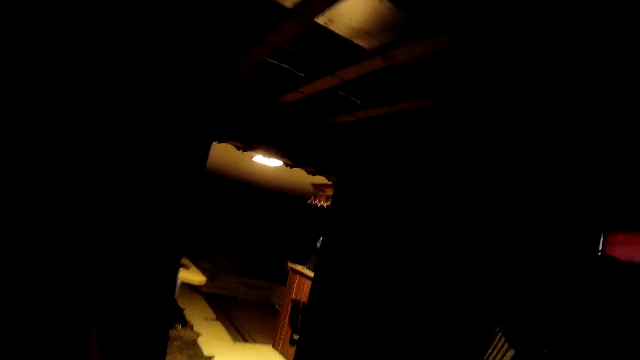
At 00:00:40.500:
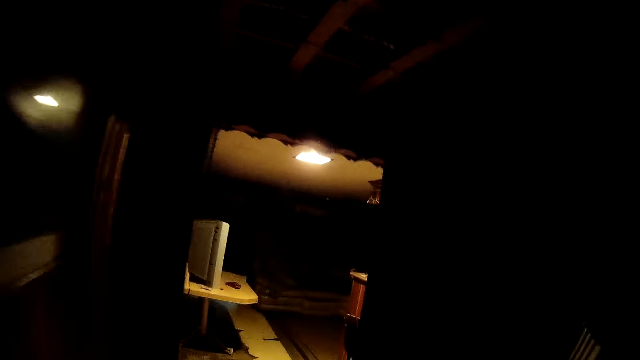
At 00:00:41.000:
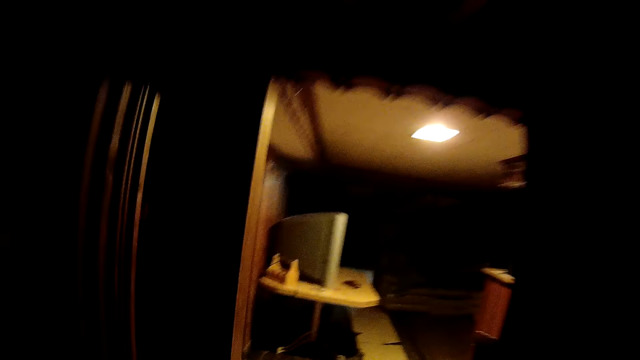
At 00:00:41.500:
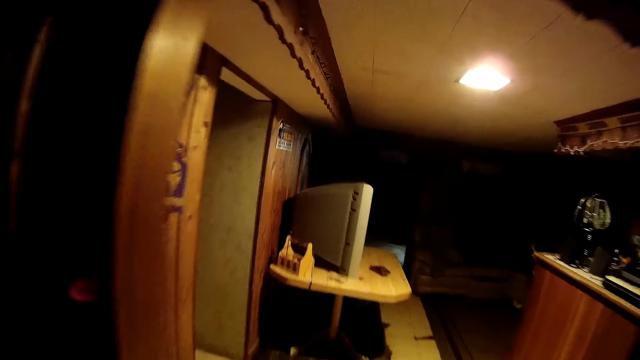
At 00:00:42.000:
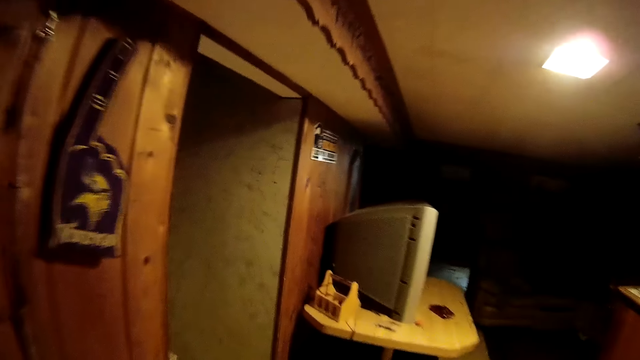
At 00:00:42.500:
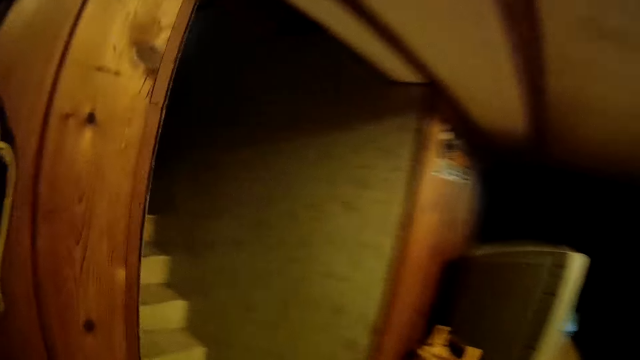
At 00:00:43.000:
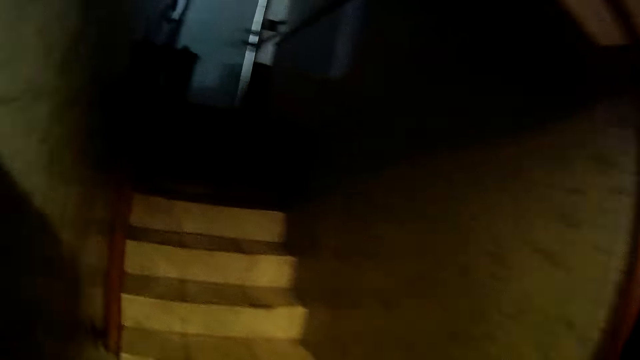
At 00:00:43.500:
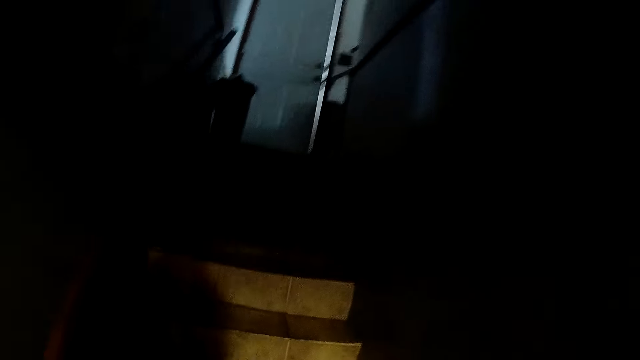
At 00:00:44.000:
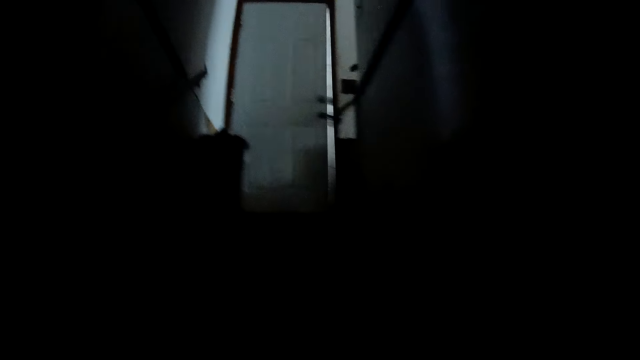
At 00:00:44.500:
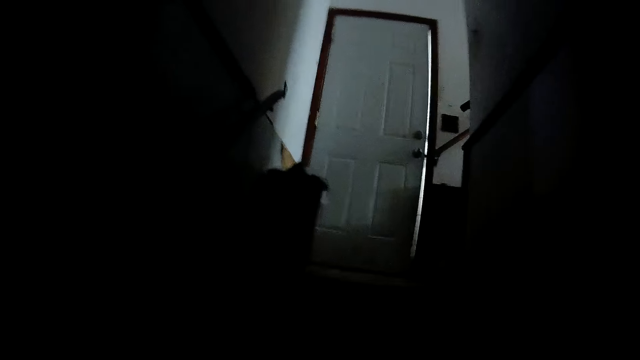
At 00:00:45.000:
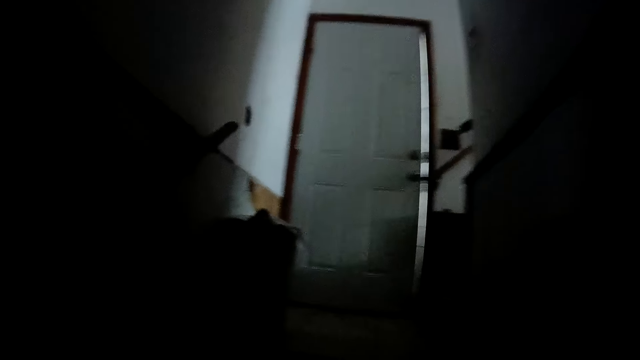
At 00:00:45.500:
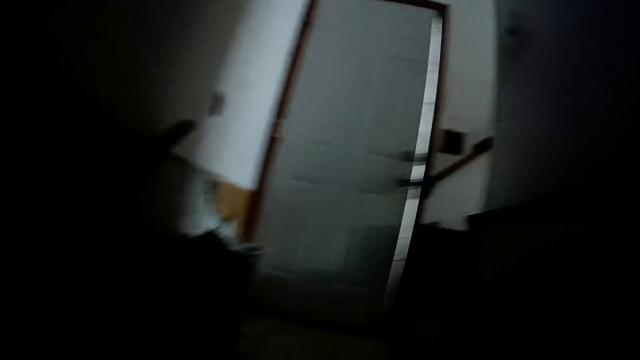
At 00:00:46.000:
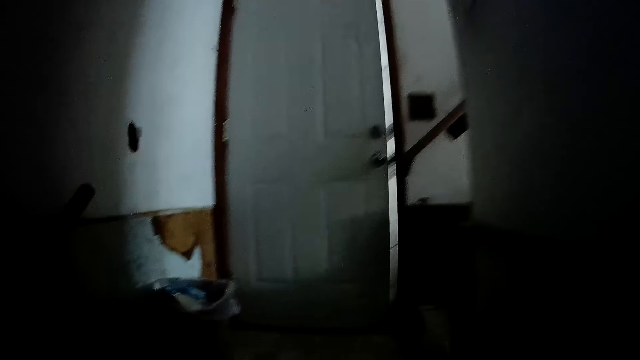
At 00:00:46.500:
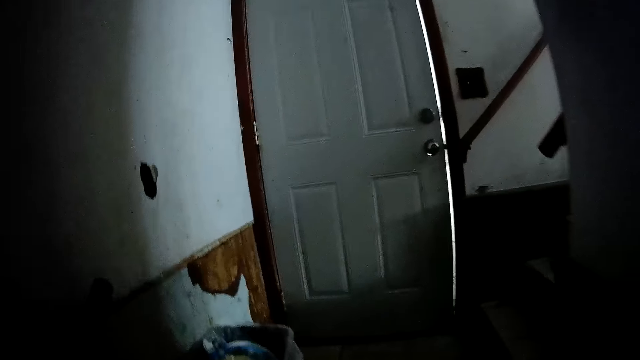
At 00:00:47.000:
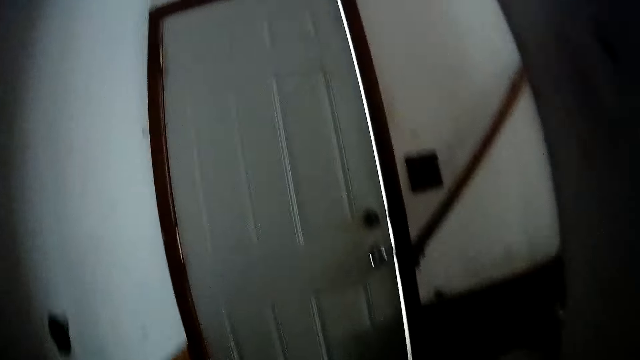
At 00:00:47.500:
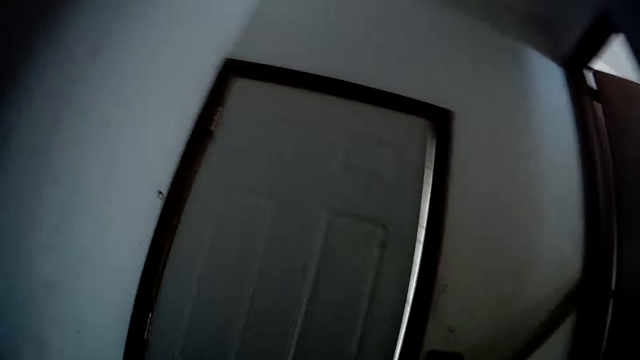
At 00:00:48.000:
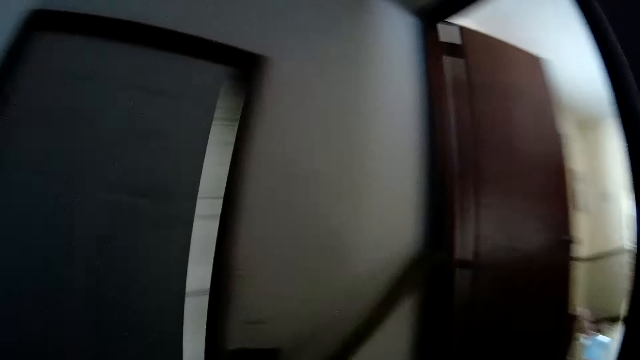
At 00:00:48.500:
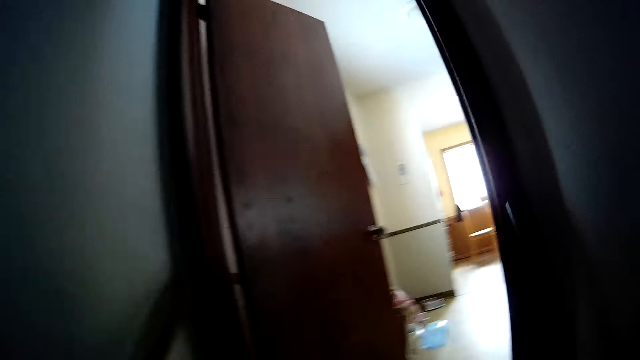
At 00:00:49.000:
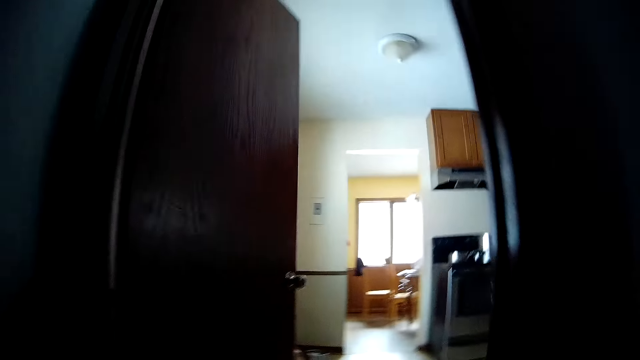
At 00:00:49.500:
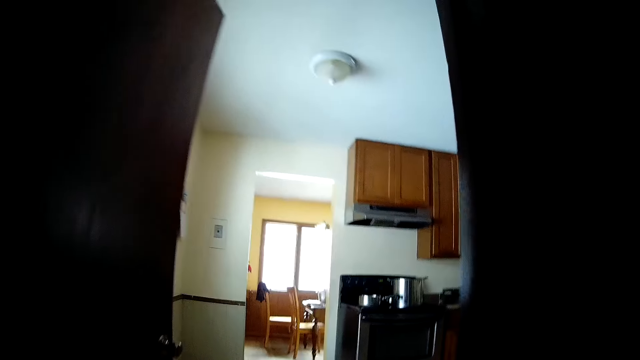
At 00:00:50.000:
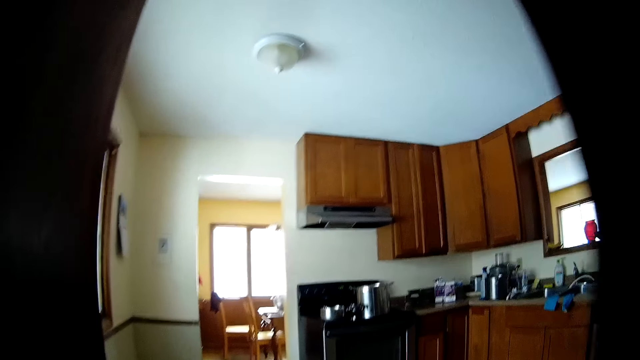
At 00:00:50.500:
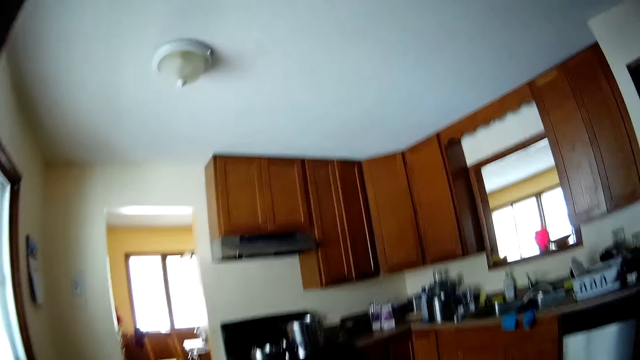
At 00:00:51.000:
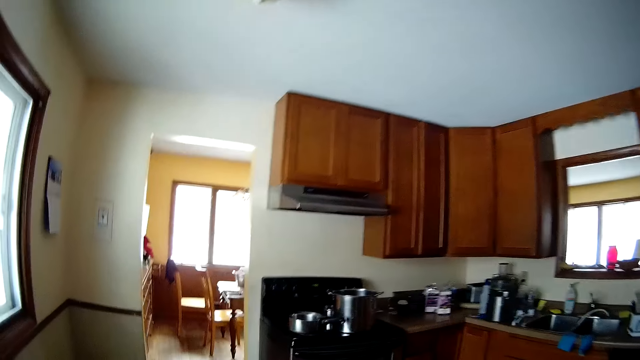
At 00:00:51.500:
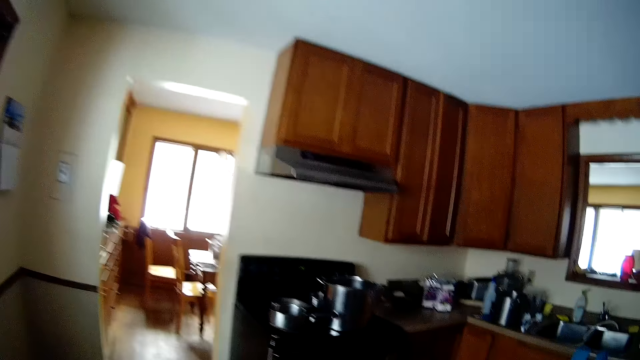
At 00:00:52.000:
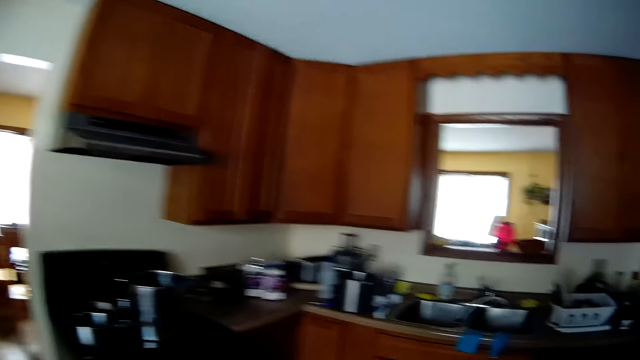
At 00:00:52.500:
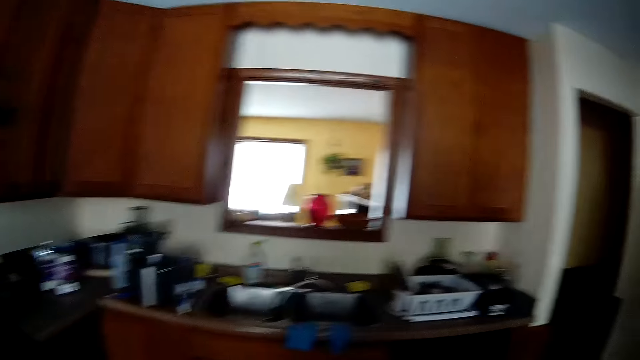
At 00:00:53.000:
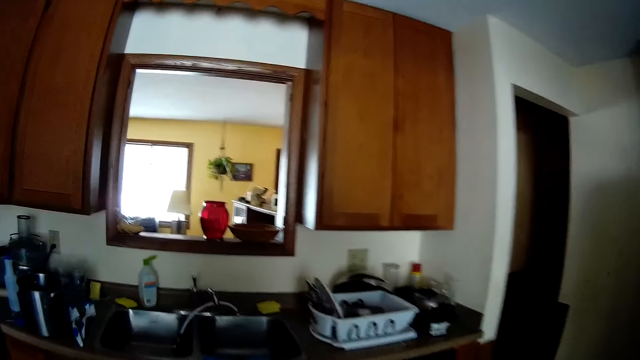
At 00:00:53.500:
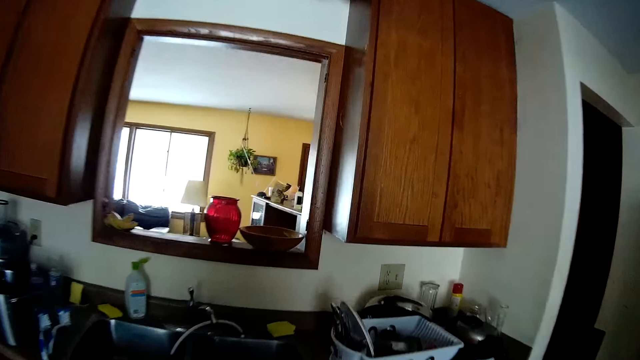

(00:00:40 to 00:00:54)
The camera wearer walks up the stairs. They walk in the kitchen. They look around.

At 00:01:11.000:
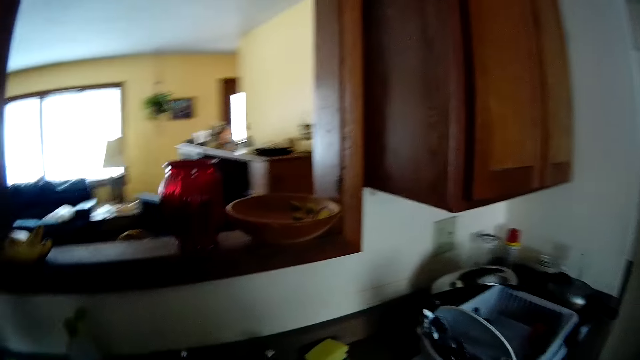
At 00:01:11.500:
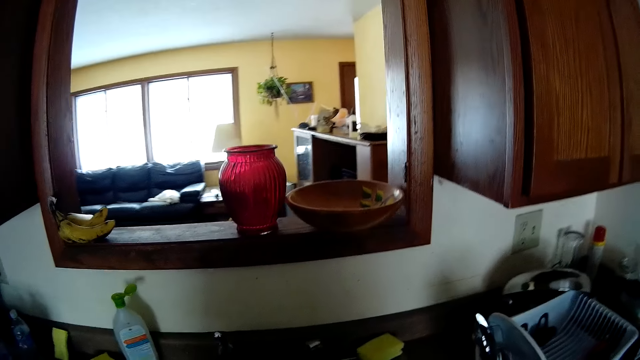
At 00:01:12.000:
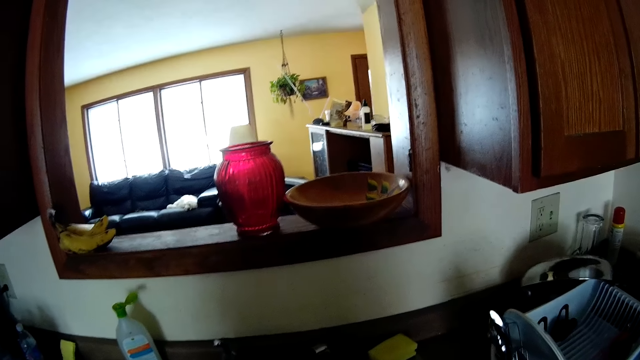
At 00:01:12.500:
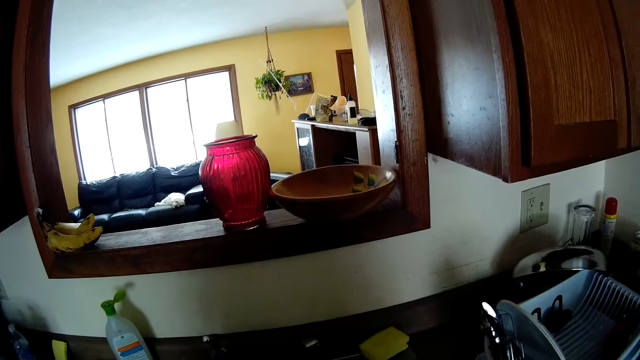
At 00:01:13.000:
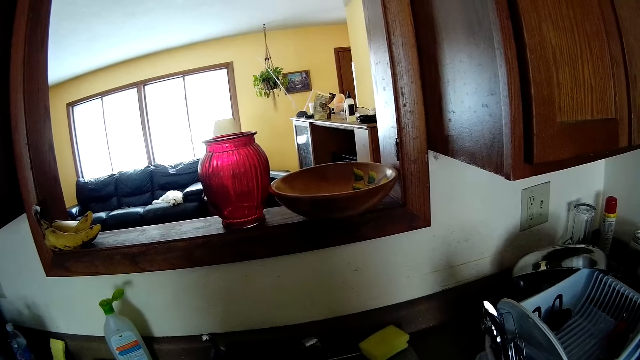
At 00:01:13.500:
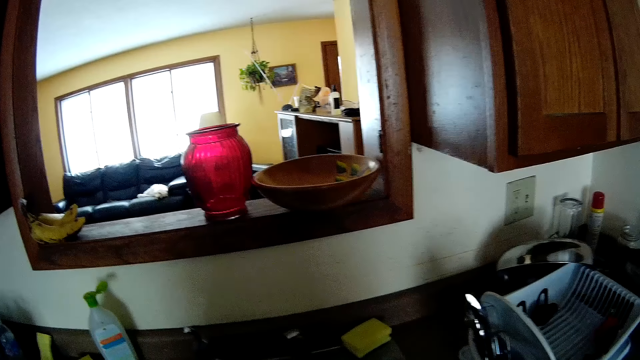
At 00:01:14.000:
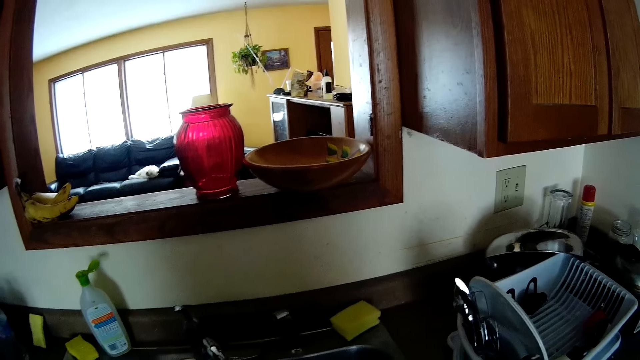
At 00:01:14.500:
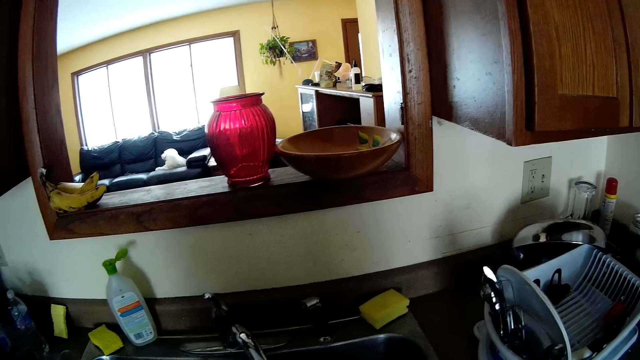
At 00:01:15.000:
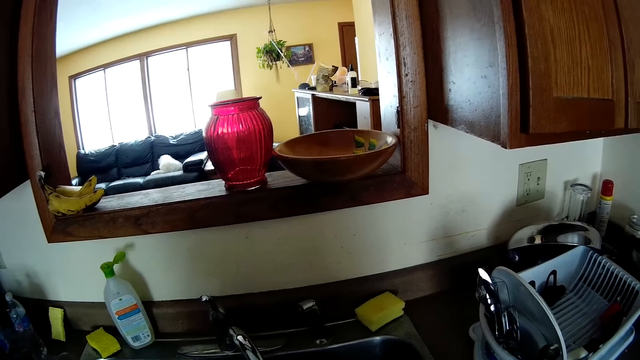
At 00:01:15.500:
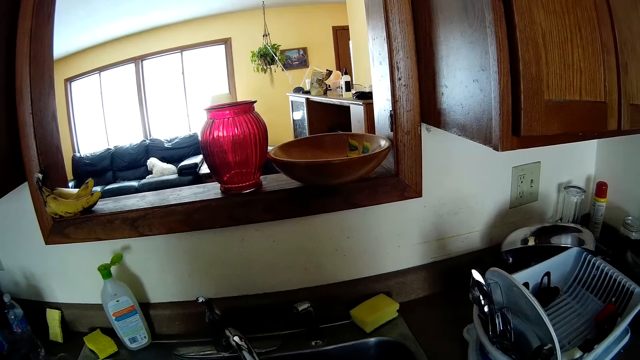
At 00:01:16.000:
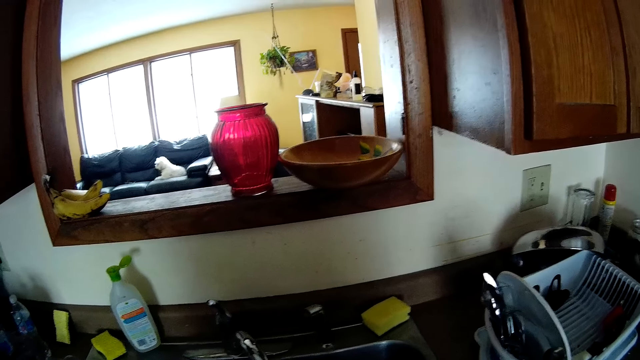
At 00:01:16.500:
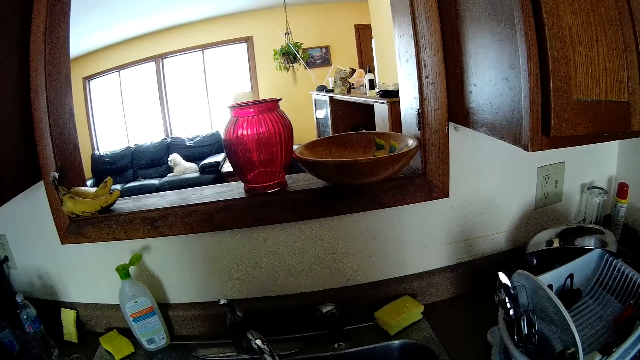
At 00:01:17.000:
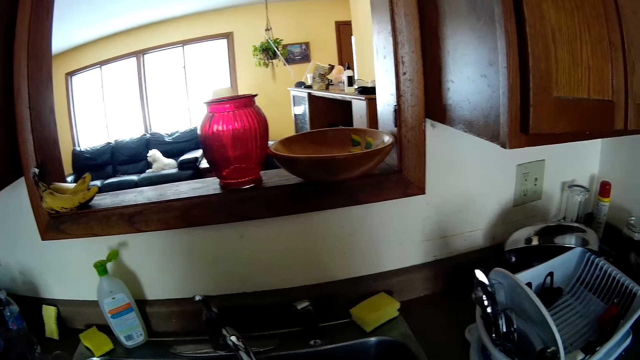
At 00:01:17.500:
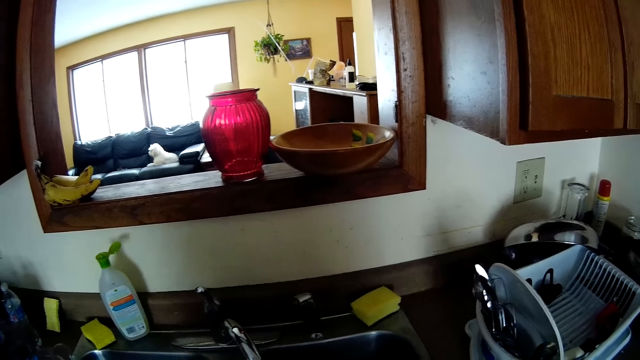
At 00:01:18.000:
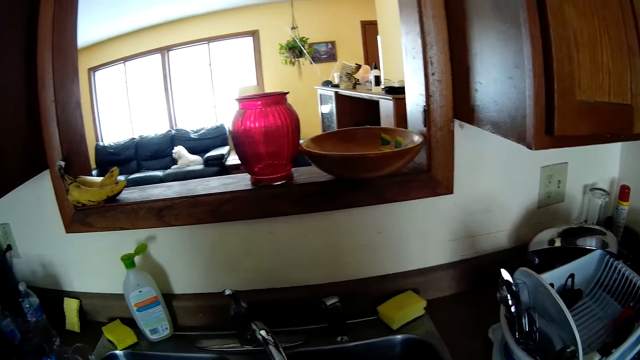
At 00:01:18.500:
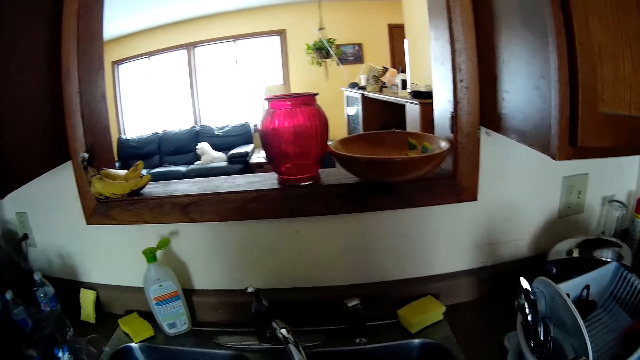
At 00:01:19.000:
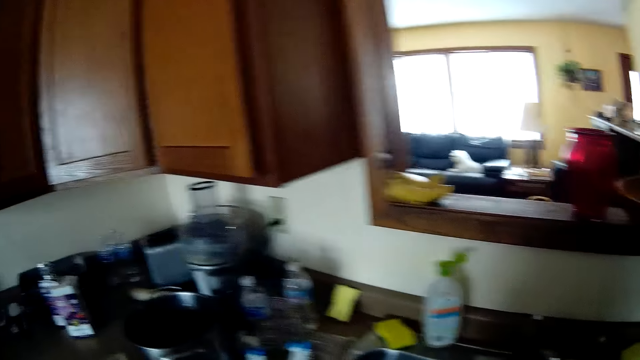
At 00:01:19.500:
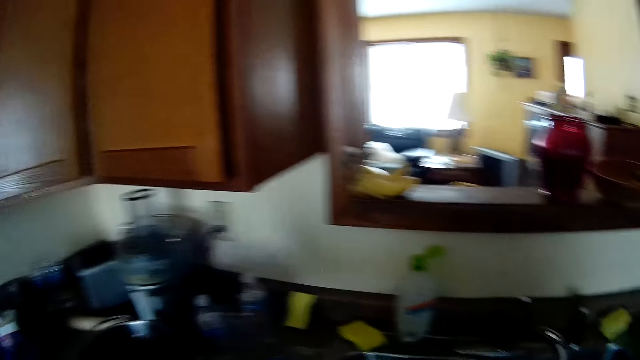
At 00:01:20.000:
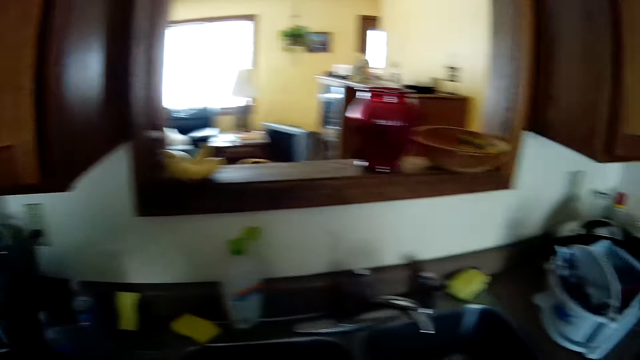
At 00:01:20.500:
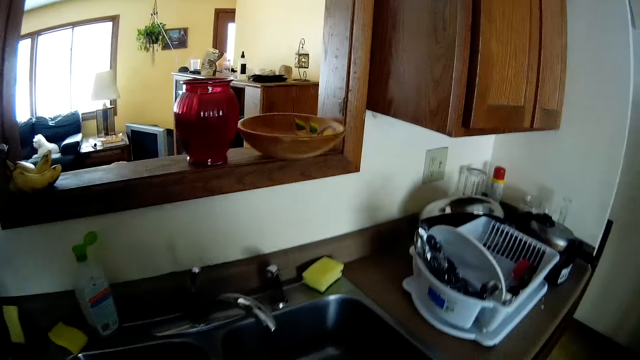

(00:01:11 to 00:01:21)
The camera wearer puts on gloves.
